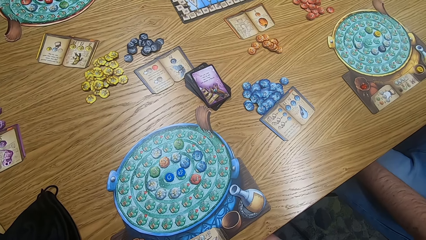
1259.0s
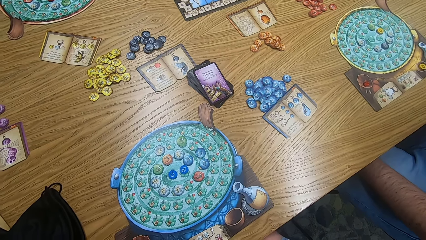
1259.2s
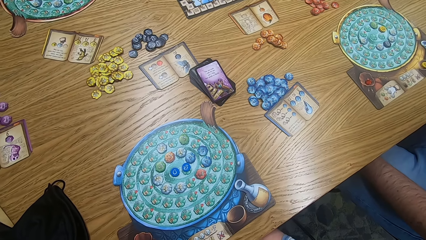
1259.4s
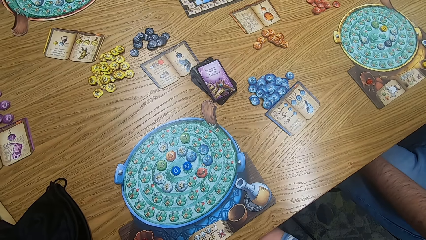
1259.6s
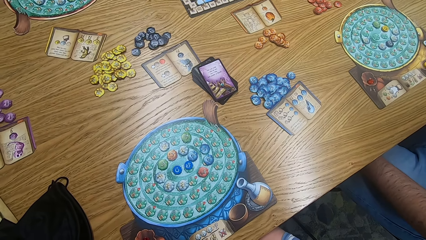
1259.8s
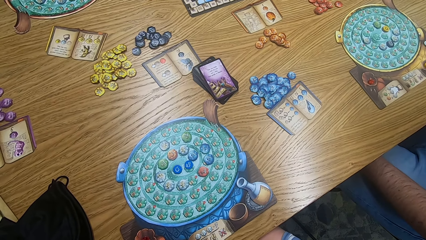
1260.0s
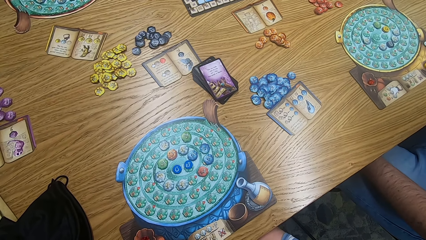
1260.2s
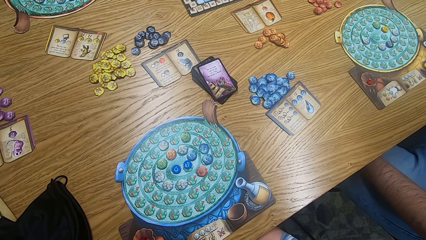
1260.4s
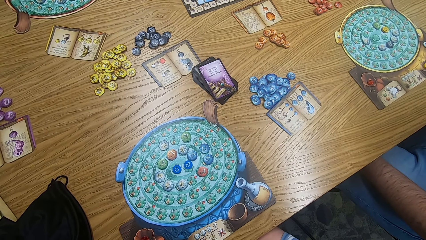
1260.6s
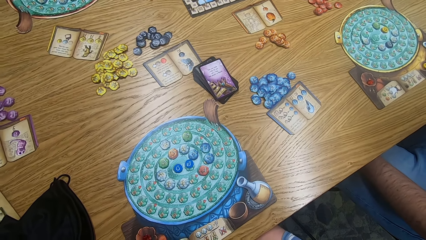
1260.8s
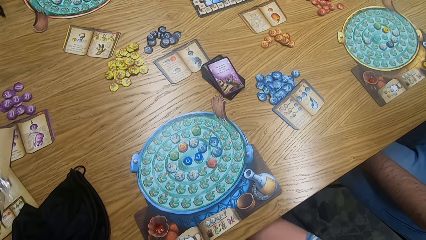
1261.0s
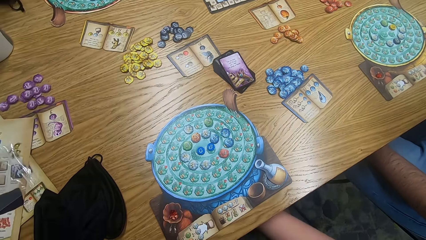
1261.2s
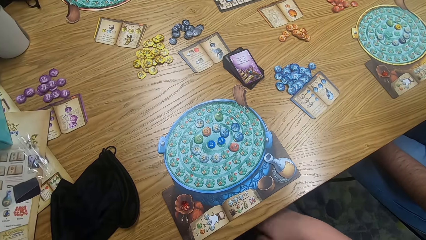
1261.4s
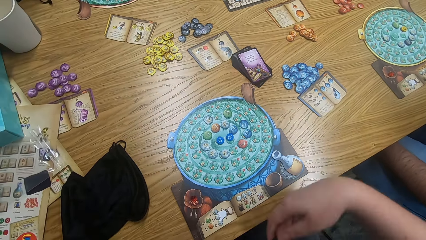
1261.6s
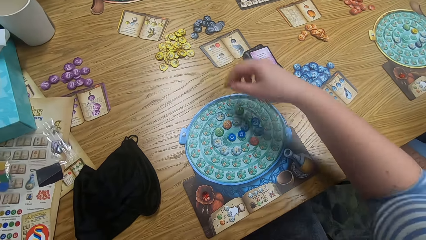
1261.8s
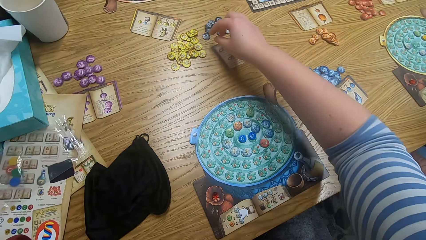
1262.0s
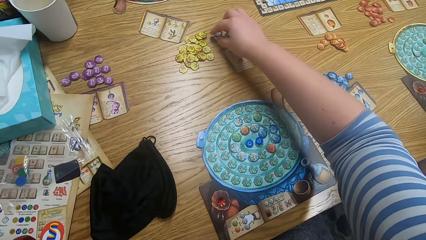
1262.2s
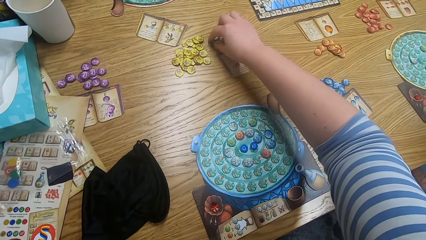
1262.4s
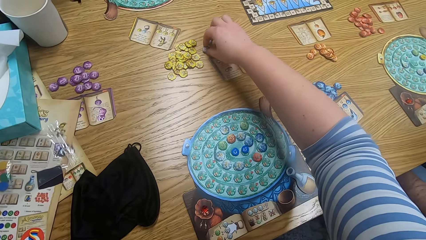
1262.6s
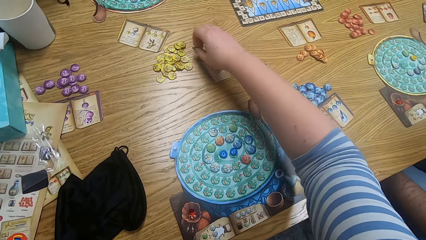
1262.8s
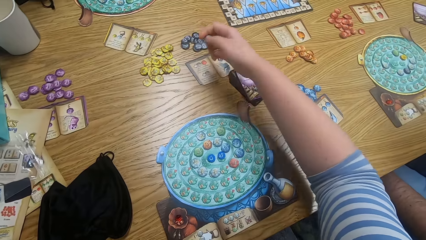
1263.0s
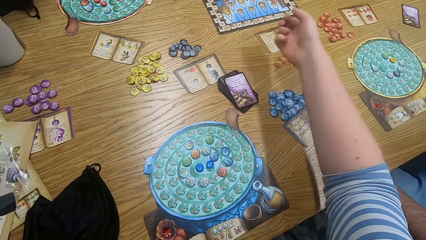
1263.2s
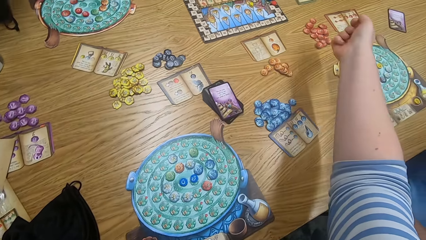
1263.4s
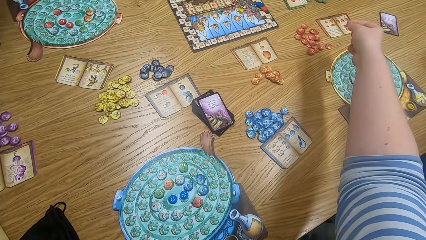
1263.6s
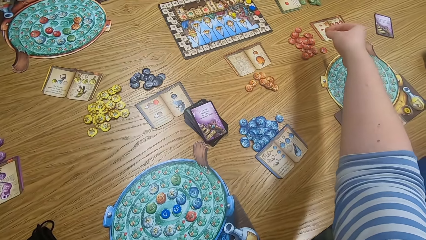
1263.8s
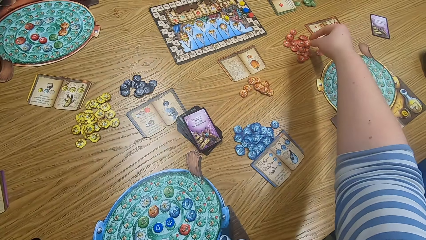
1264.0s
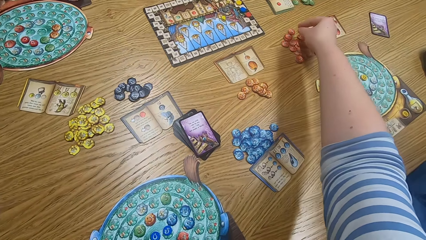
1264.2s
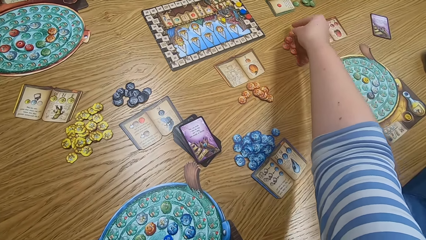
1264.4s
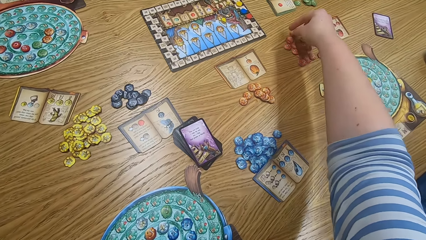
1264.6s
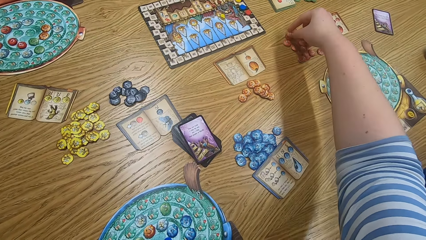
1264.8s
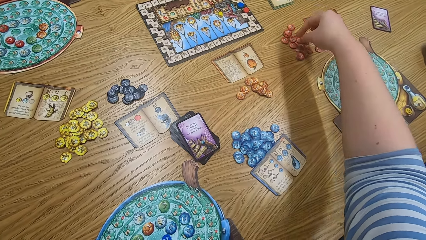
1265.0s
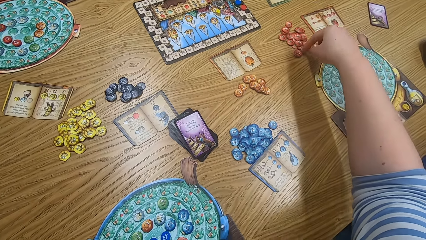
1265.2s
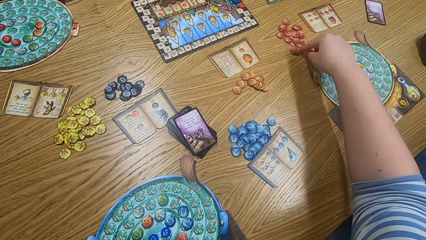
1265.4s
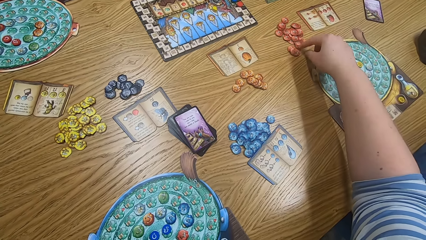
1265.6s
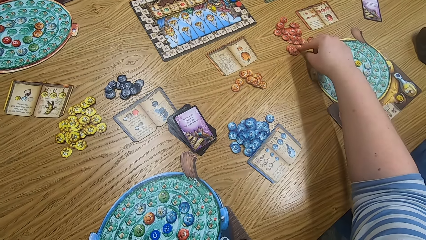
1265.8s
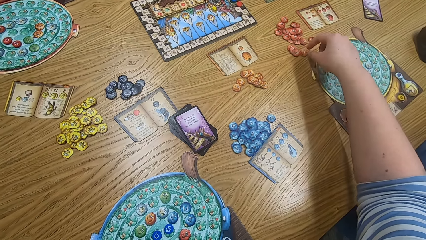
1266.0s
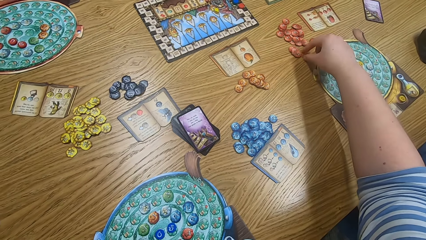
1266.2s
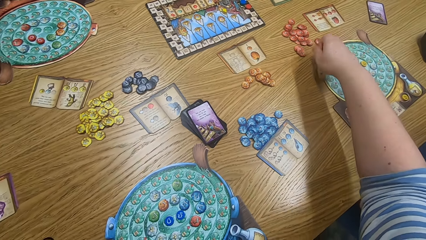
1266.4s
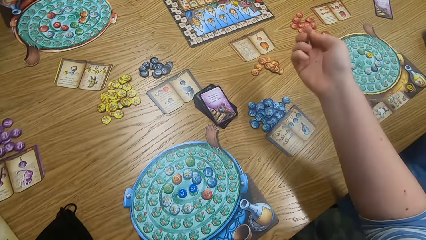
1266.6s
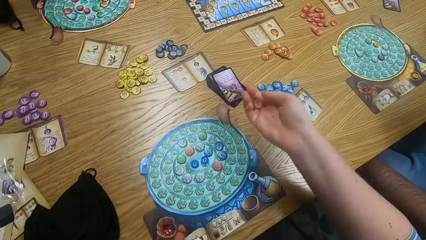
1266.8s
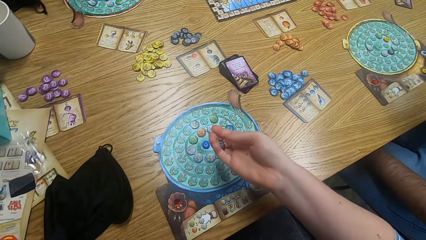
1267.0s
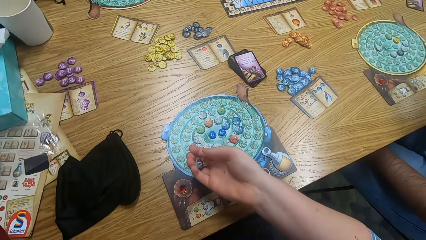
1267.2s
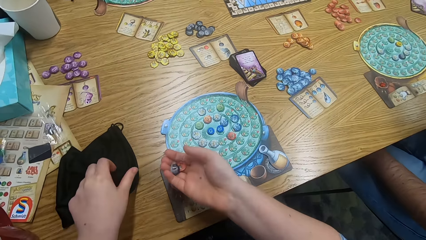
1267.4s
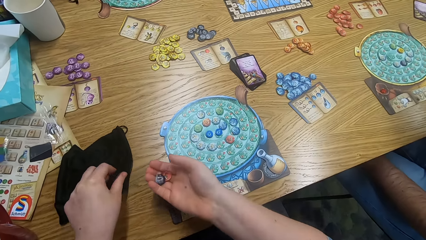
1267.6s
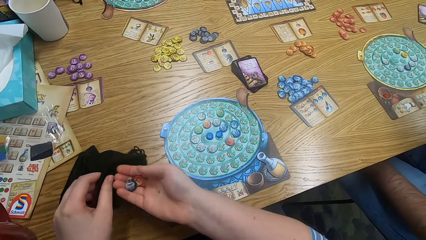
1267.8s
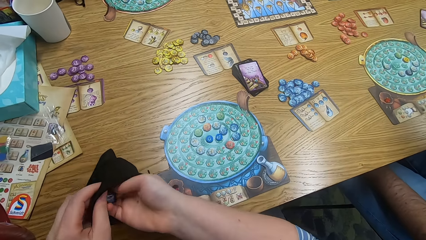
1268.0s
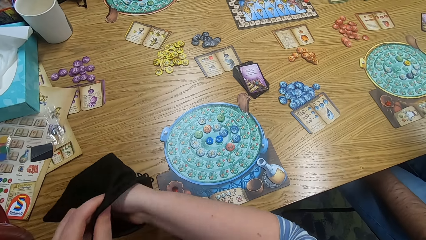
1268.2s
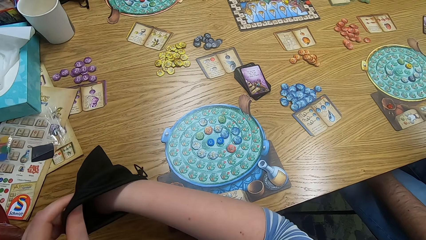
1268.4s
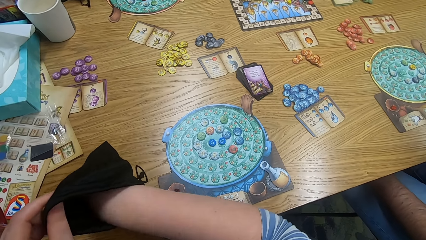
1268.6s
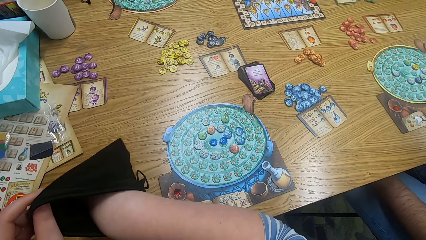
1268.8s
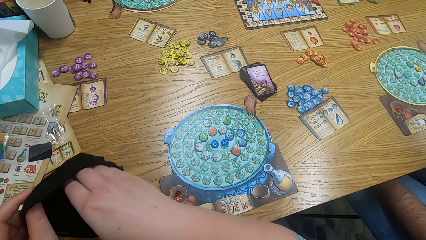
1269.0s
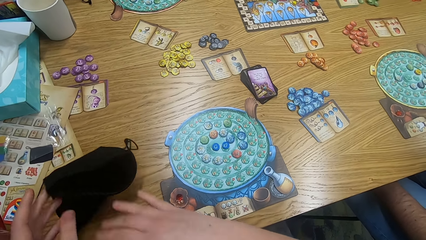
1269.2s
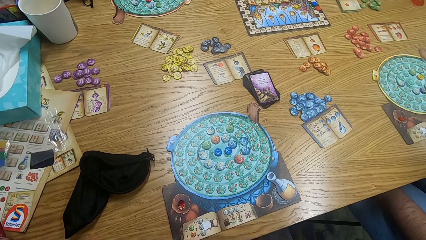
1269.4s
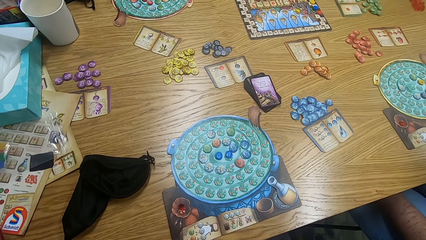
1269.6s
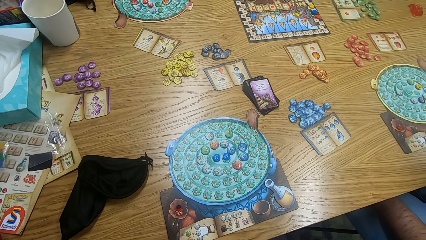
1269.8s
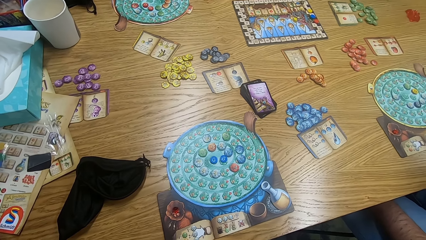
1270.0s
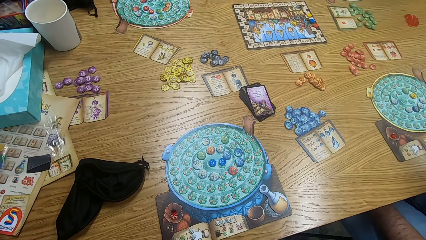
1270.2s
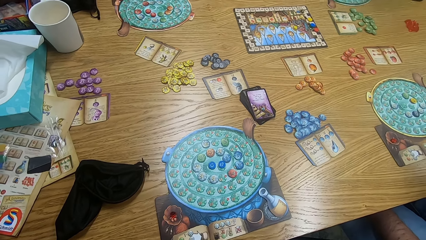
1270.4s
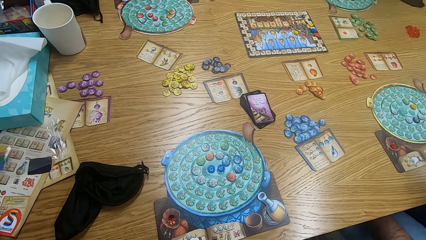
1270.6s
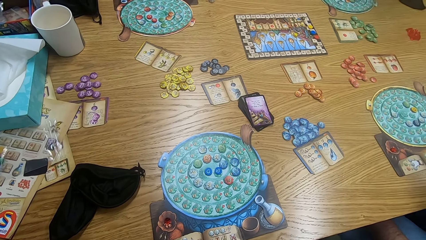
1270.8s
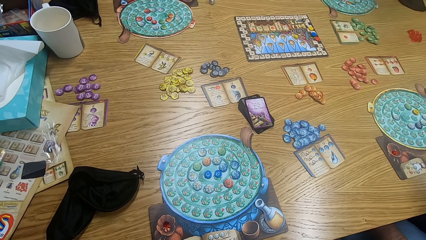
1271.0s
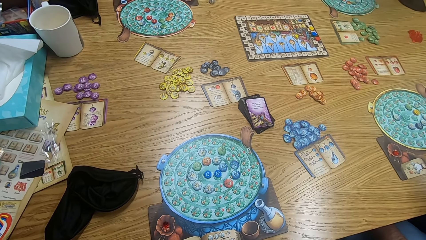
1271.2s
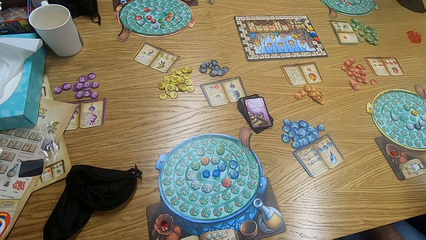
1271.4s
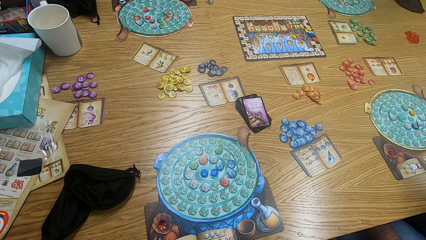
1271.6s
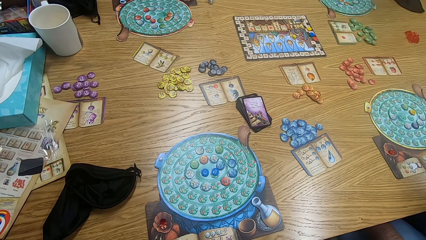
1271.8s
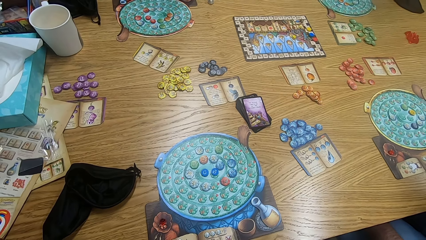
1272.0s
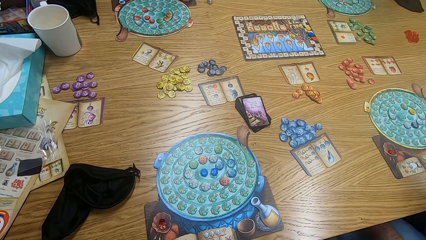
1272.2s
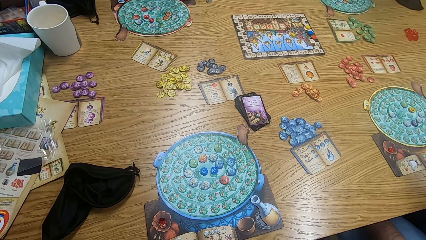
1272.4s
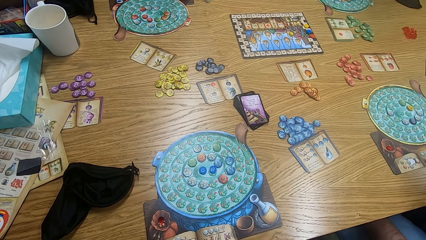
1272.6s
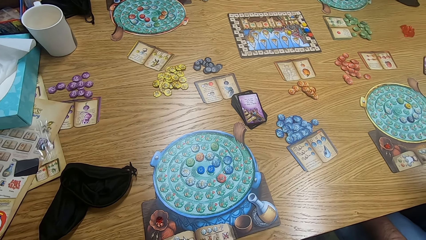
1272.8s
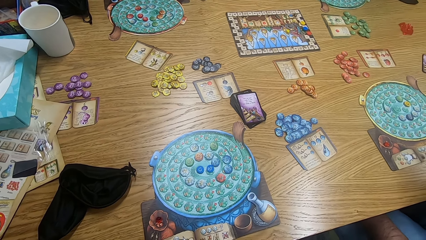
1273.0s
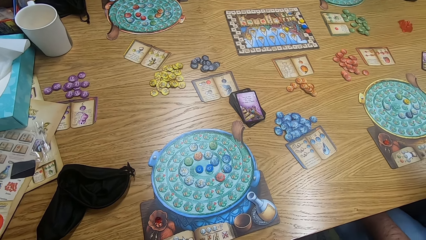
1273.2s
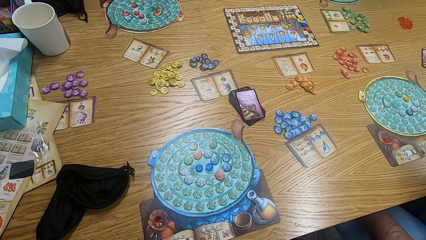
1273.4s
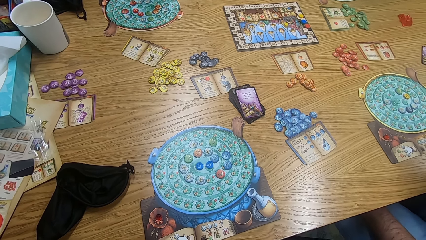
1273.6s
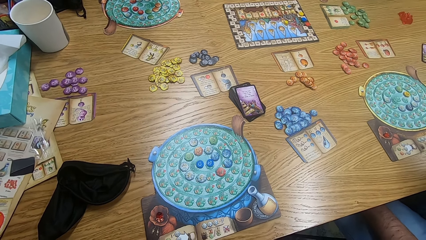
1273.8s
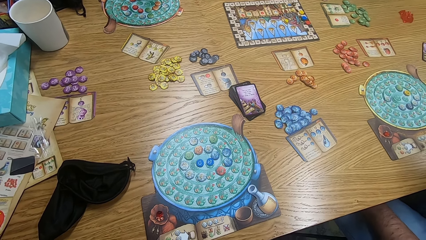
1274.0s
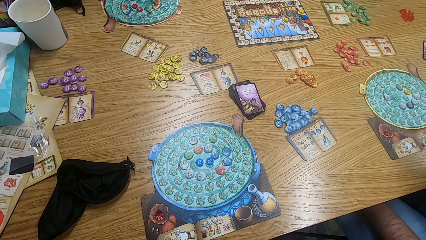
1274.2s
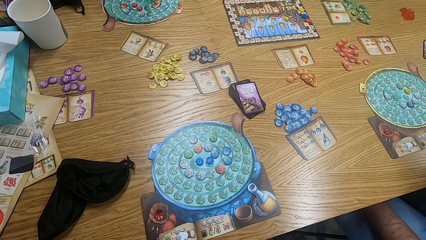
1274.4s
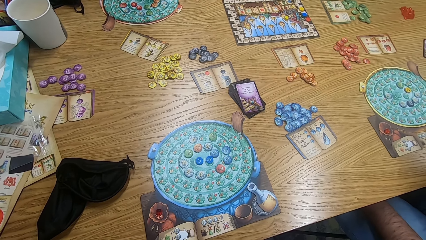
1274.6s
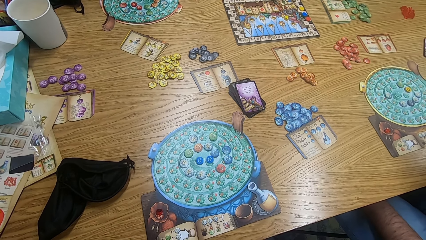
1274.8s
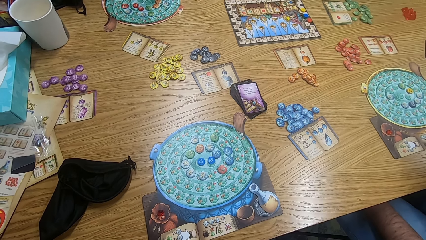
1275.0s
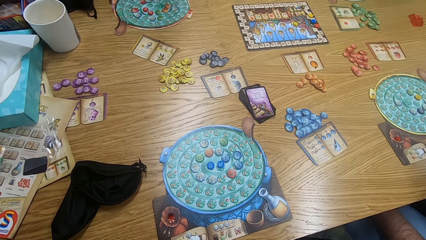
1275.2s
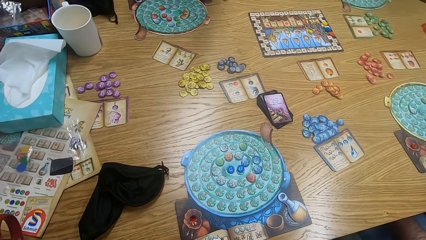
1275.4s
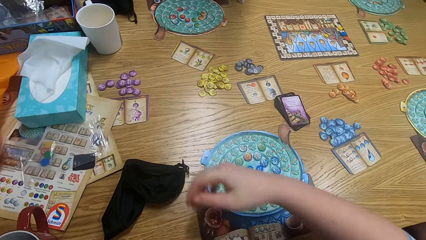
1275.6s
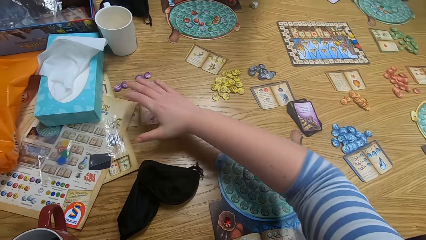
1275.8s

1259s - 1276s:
The camera wearer plays the game. They pick tiles from the table. They put the tiles in the bag. They drop the bag on the table. They look around.
